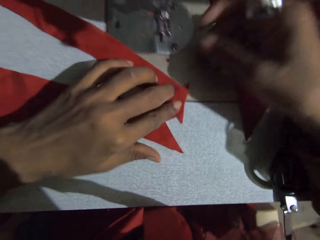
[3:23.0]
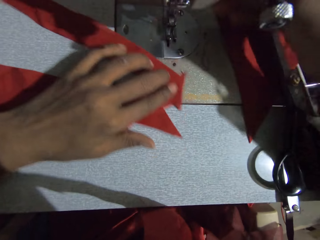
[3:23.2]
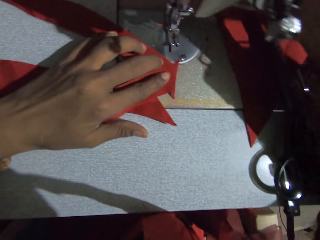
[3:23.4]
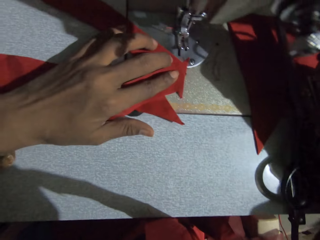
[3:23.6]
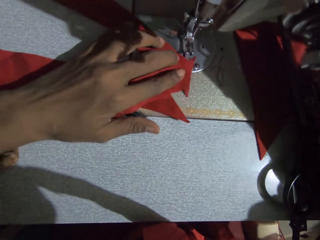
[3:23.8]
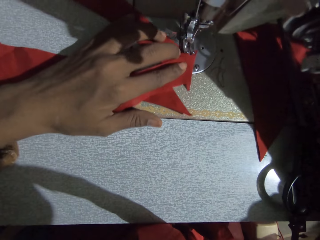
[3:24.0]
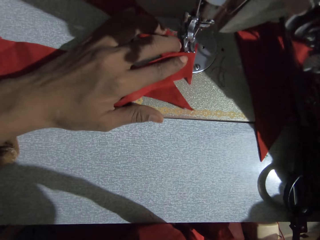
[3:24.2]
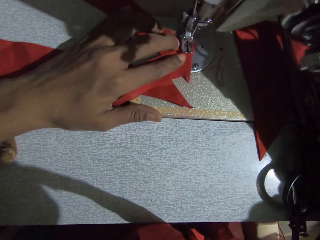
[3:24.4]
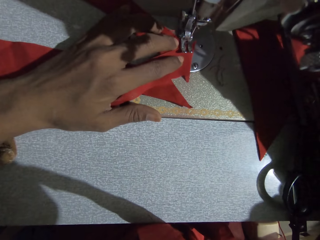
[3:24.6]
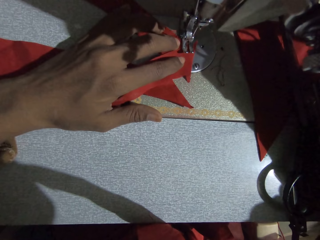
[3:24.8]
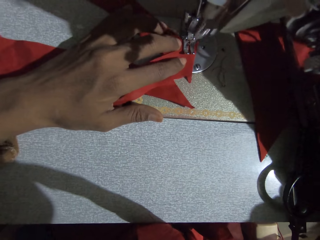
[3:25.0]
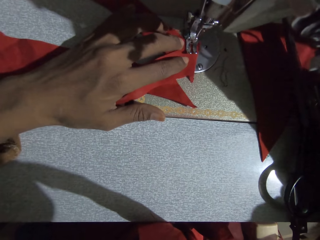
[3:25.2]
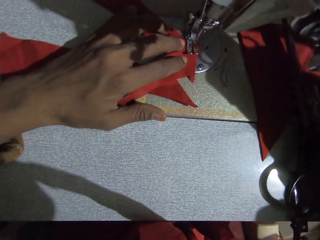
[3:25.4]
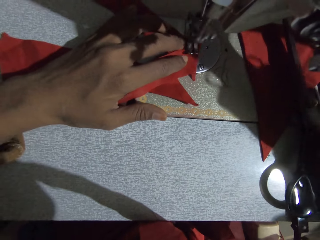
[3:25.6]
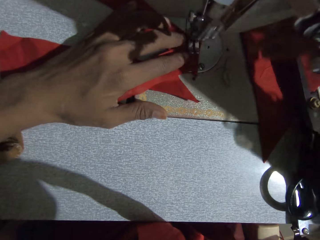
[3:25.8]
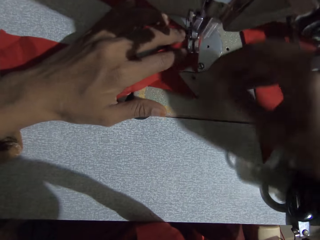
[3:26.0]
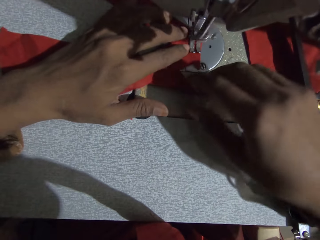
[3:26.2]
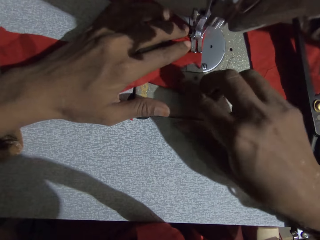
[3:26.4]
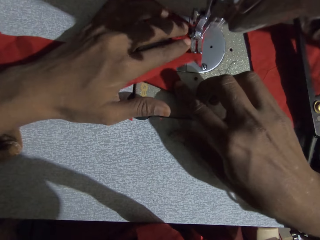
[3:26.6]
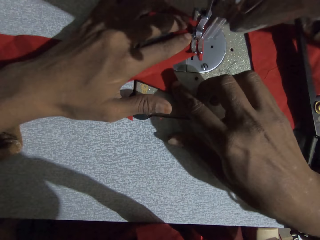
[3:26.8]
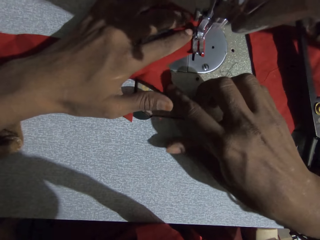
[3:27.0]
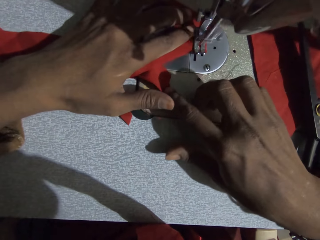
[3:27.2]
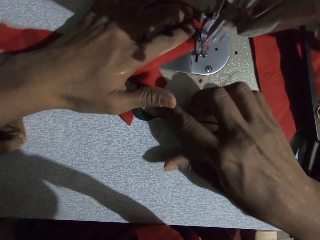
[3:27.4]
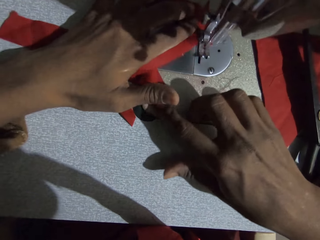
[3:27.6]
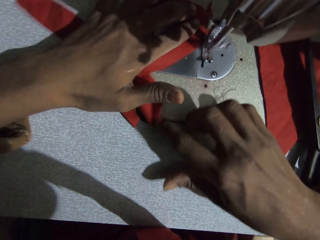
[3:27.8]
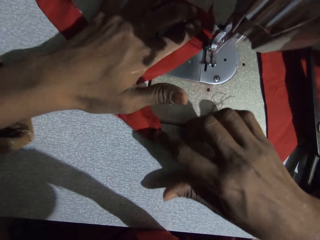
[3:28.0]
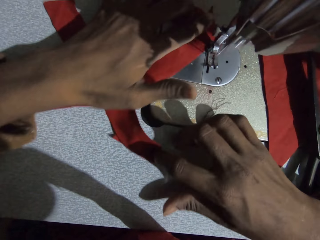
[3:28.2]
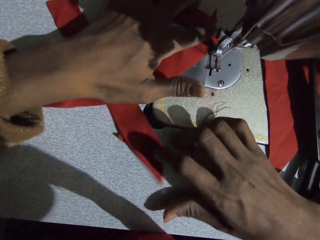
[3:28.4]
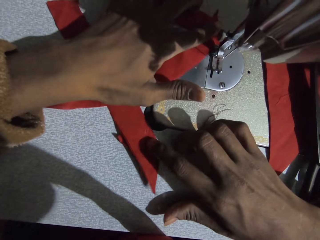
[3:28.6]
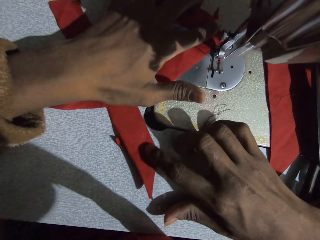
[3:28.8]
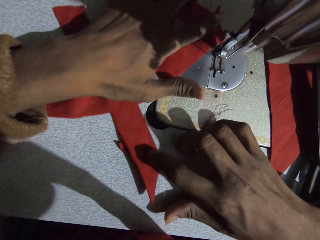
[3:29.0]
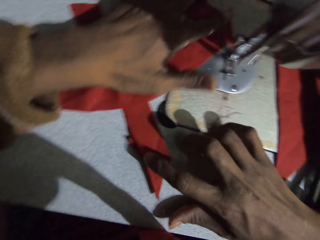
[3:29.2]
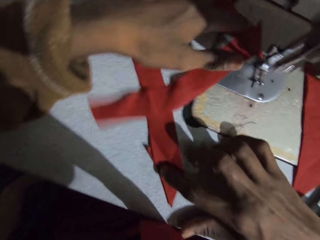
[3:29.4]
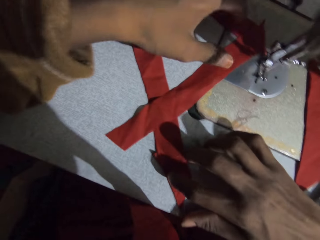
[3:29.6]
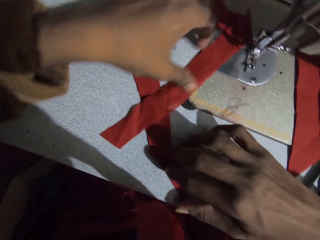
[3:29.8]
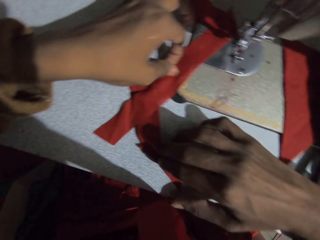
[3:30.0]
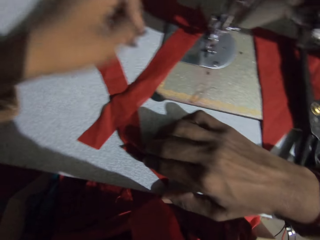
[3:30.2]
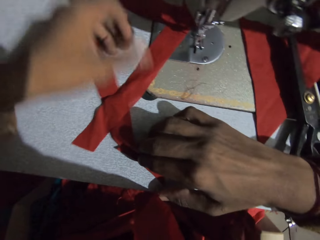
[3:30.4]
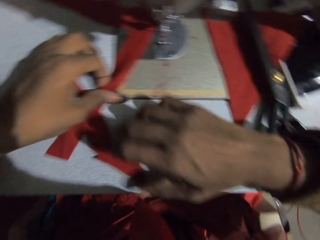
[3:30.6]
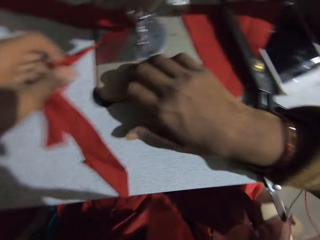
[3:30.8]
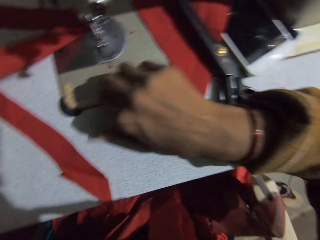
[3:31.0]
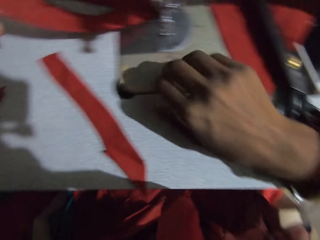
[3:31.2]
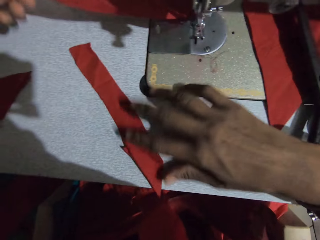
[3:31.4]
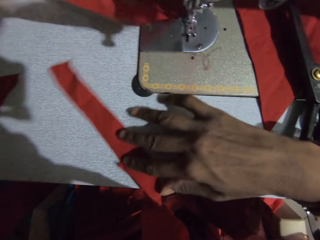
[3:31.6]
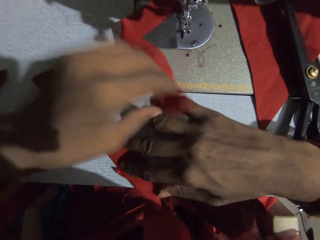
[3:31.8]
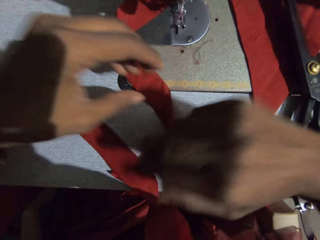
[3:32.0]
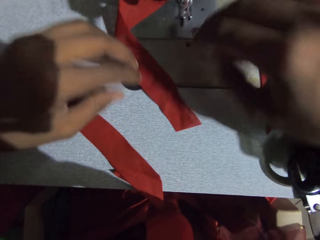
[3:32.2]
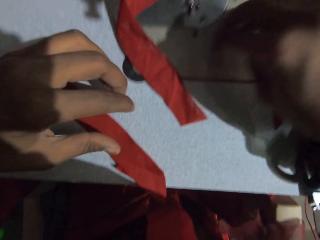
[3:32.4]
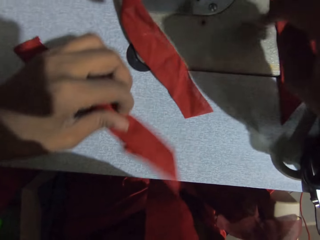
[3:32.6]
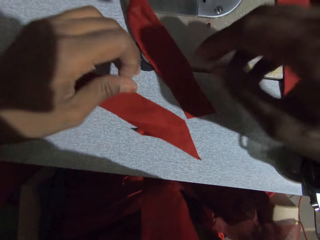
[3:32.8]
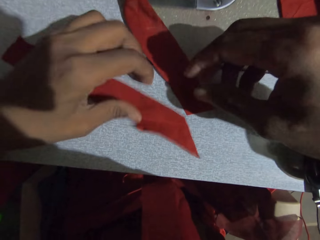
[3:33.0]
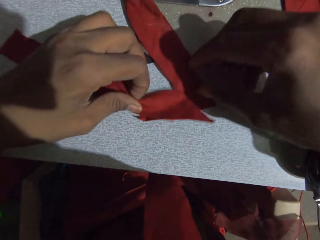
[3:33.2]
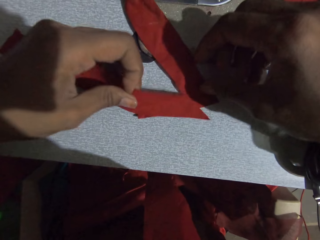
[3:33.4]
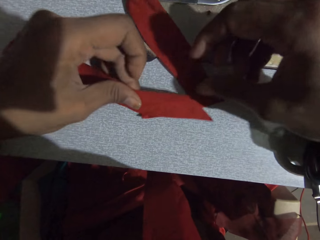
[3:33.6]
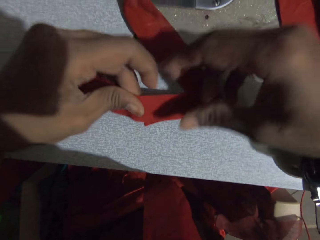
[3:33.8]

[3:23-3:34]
The camera wearer moves the cloth on the sewing machine. They lower the presser bar lifter of the sewing machine. They place pieces of cloth under the sewing needle. They stitch the cloth on the sewing machine. They move the cloth on the sewing machine. They push a piece of cloth with a finger. They hold the piece of cloth.

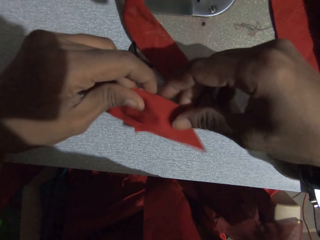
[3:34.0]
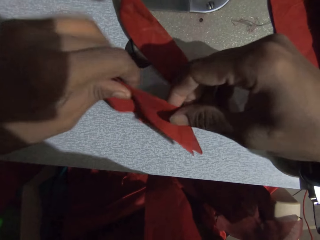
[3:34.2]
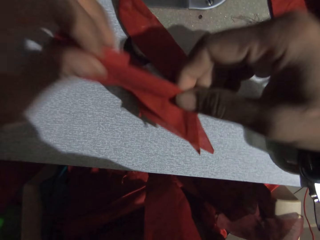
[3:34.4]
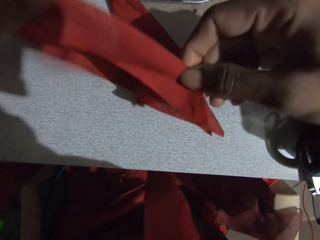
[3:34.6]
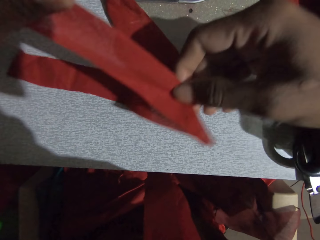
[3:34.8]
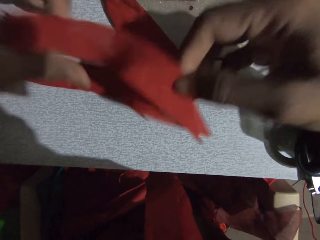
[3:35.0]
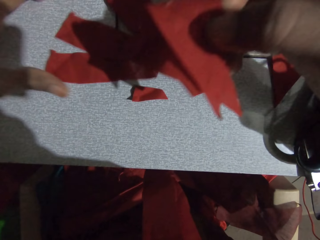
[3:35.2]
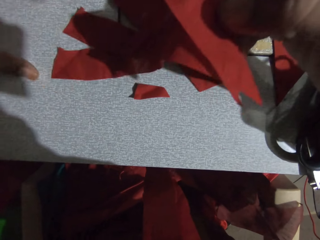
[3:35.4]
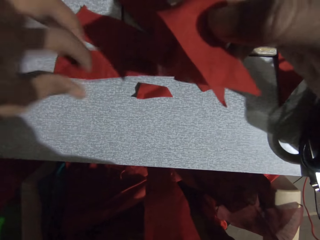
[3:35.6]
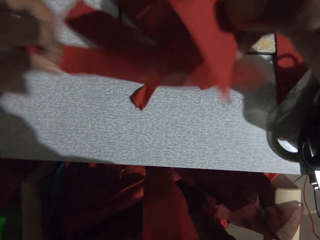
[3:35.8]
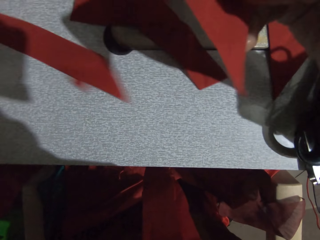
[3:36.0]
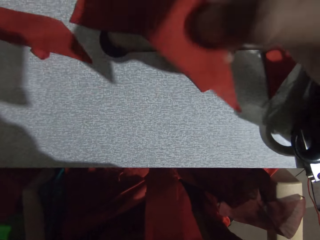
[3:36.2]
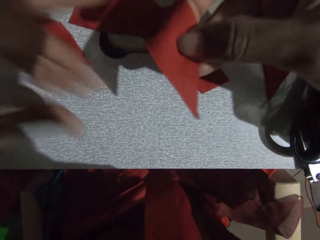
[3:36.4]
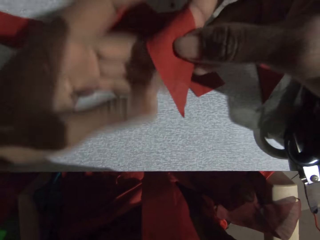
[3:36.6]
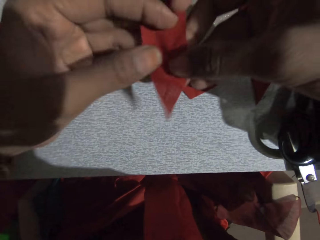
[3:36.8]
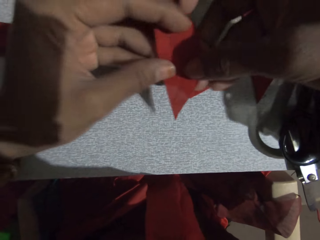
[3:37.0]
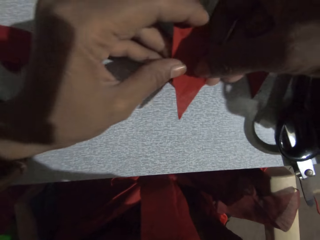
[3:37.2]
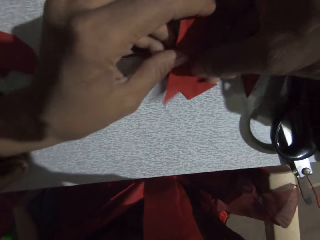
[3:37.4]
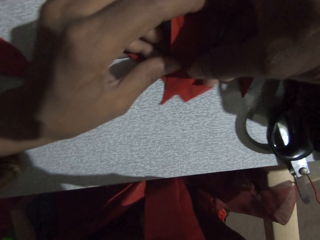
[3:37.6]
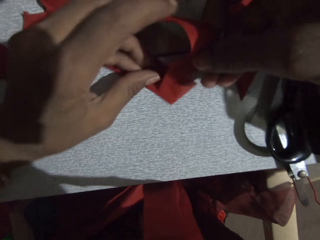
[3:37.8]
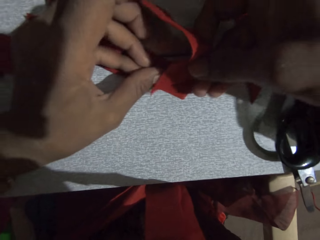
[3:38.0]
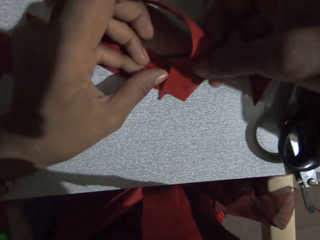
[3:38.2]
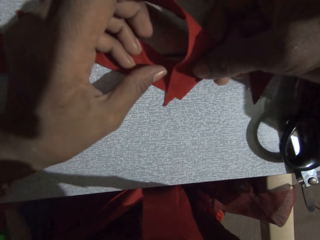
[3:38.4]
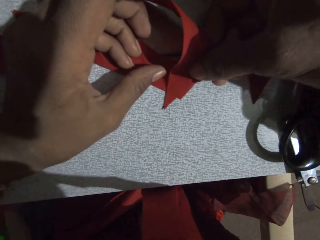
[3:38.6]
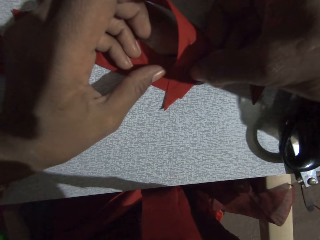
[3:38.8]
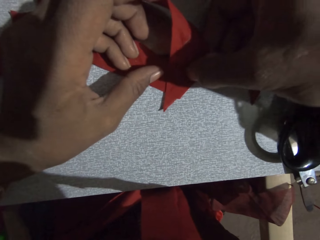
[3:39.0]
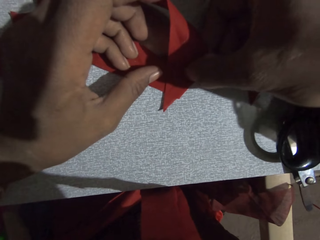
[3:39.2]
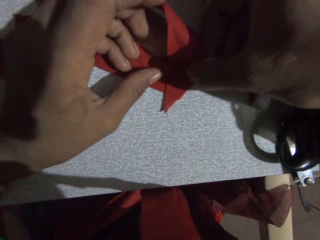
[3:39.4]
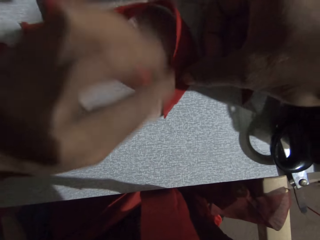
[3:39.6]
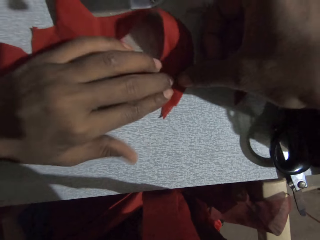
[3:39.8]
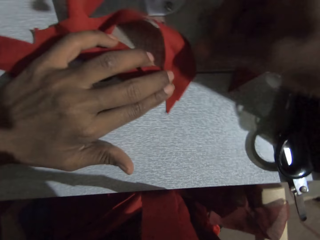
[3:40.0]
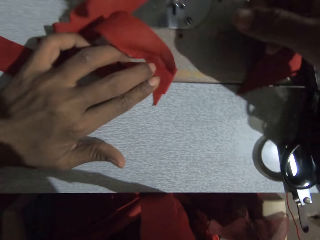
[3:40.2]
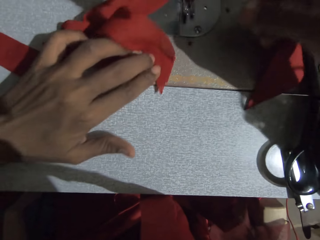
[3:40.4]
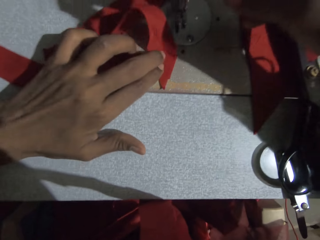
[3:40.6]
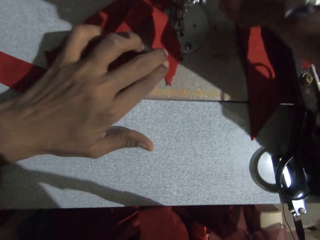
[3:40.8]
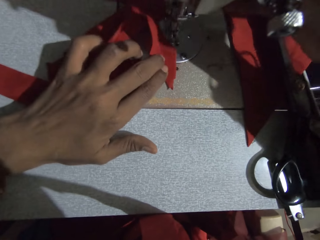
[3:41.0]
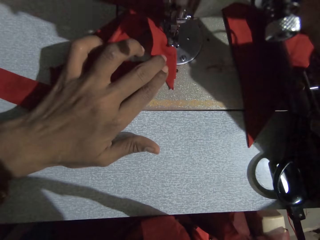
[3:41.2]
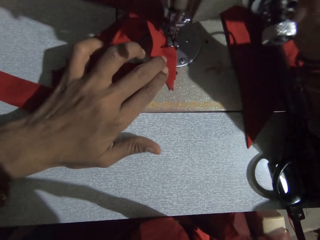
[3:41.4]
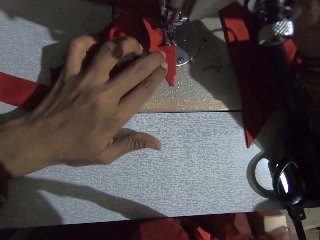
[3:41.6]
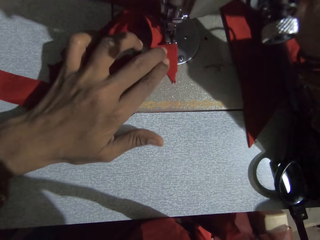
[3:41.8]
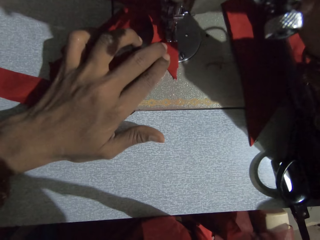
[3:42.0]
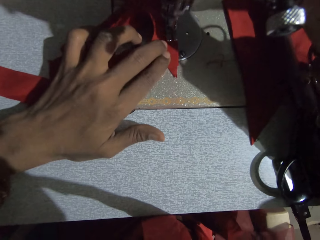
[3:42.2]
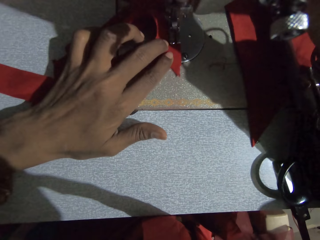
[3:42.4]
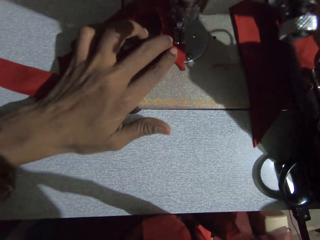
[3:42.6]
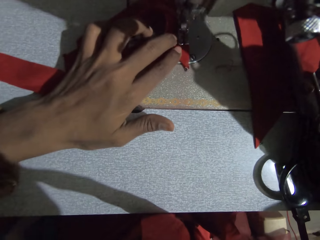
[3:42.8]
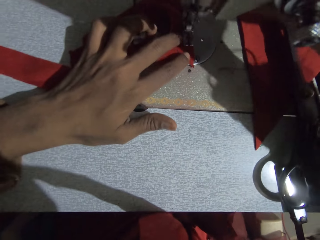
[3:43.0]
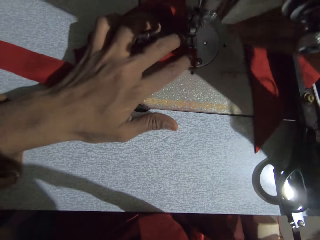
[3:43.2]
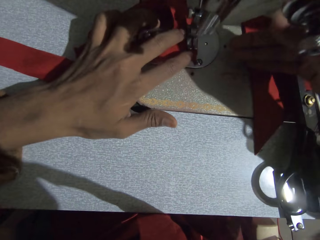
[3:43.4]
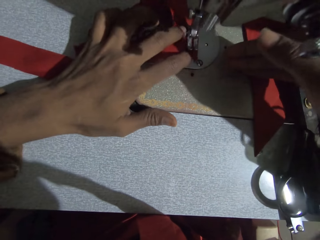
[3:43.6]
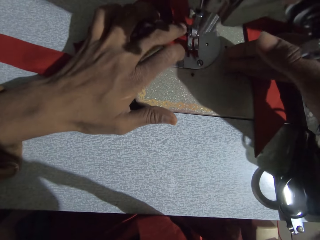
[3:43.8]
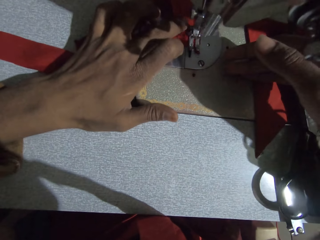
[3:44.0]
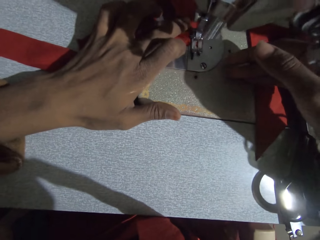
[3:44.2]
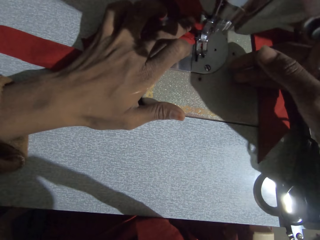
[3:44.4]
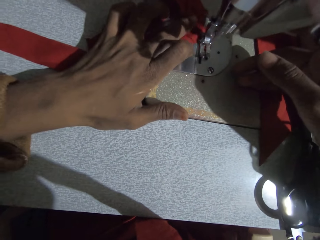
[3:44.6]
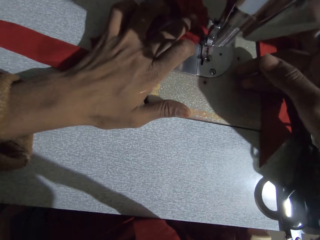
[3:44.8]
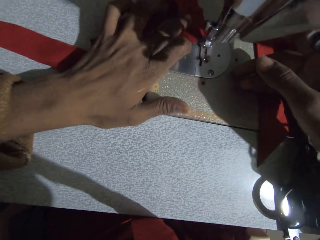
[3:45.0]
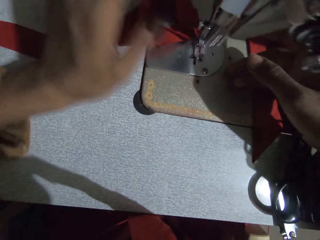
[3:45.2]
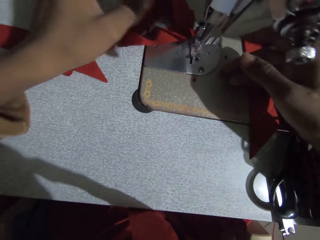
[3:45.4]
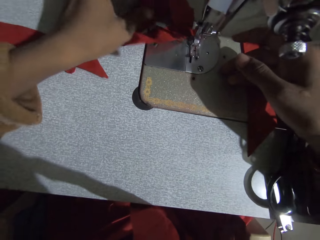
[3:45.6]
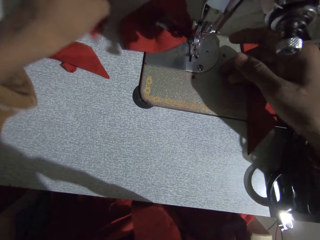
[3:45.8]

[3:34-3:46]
The camera wearer separates the cloths. They join the cloths. They push the pieces of cloth under a sewing needle. They stitch the cloth on the sewing machine.
